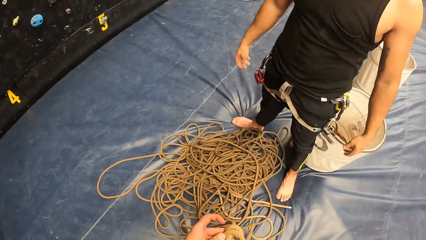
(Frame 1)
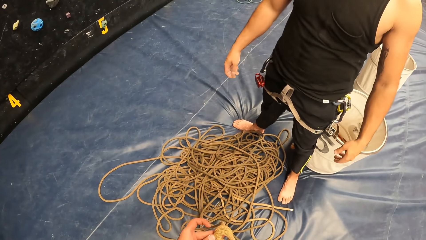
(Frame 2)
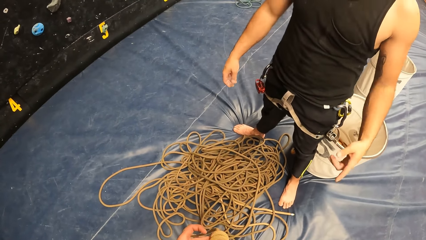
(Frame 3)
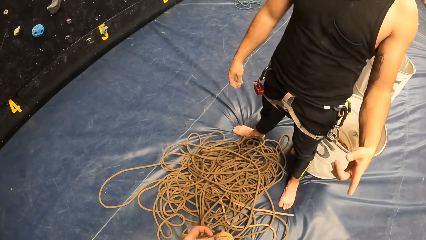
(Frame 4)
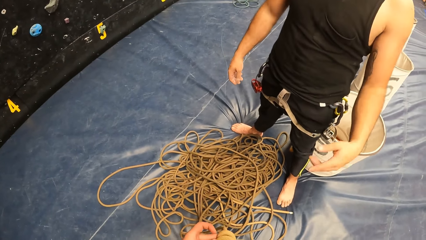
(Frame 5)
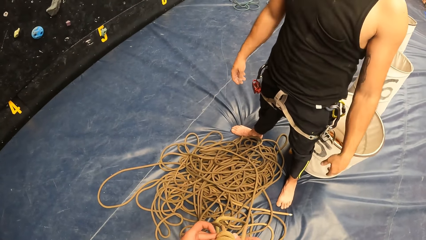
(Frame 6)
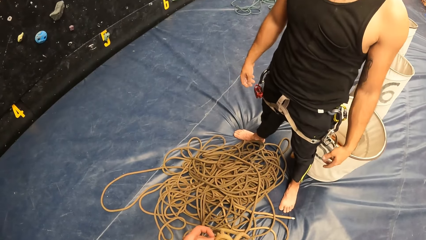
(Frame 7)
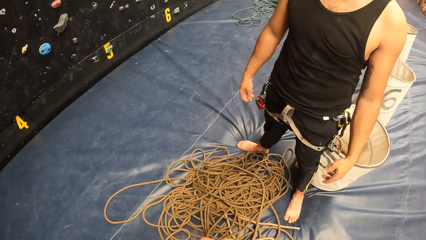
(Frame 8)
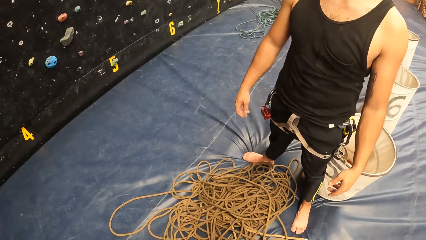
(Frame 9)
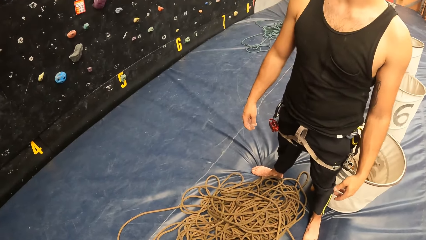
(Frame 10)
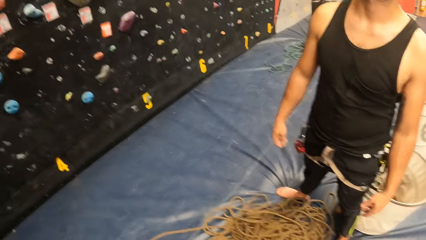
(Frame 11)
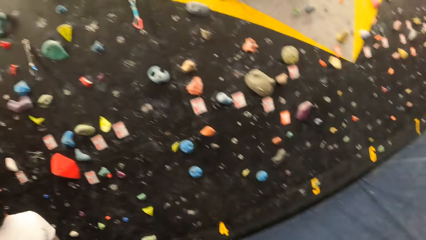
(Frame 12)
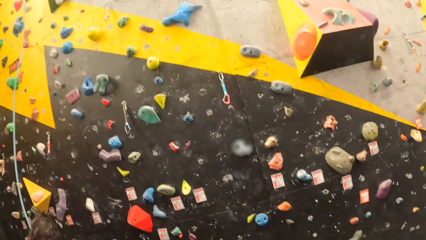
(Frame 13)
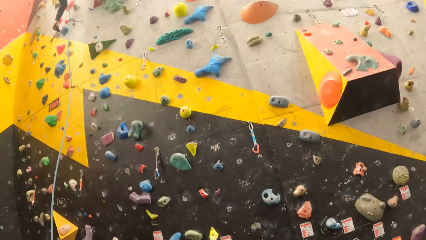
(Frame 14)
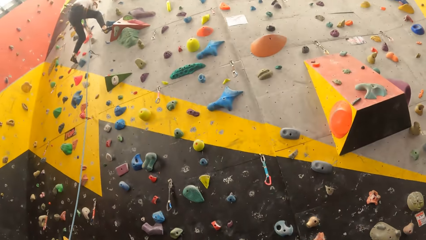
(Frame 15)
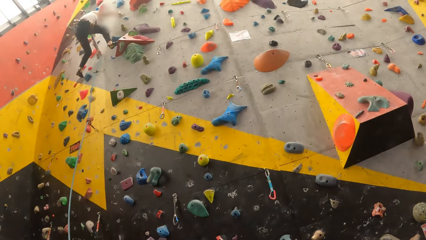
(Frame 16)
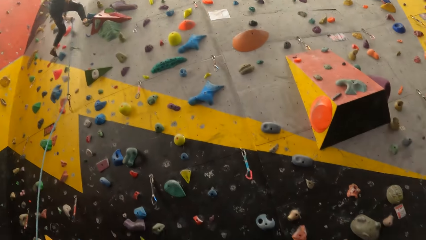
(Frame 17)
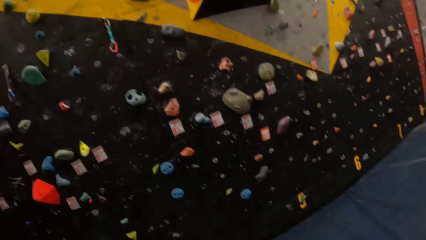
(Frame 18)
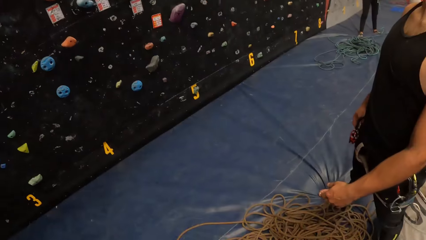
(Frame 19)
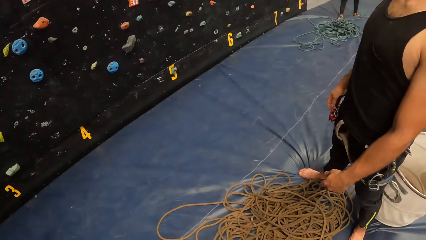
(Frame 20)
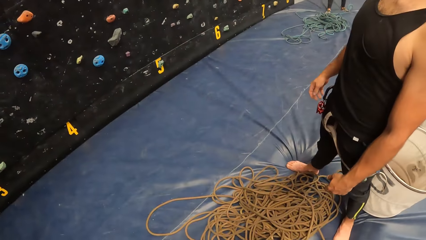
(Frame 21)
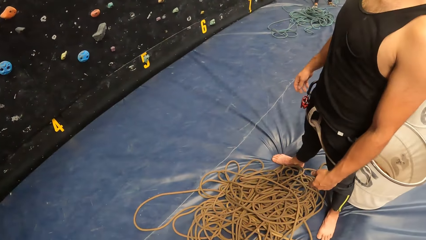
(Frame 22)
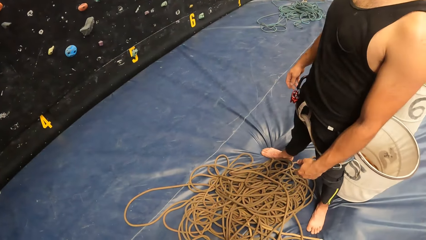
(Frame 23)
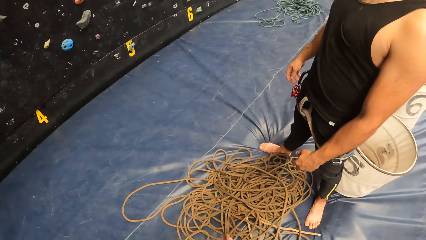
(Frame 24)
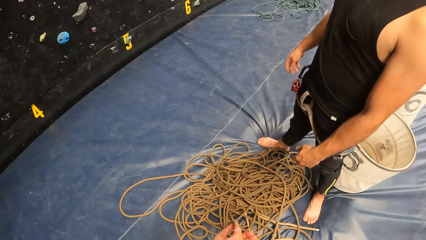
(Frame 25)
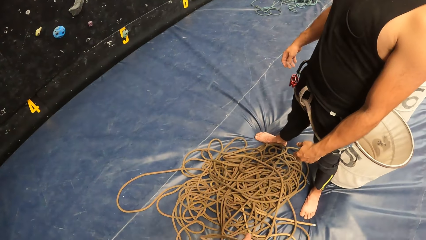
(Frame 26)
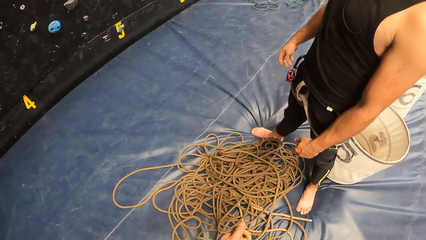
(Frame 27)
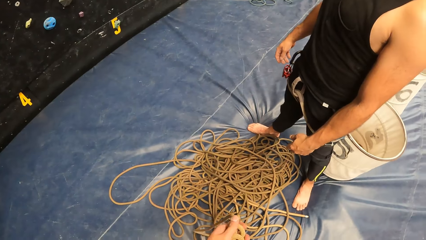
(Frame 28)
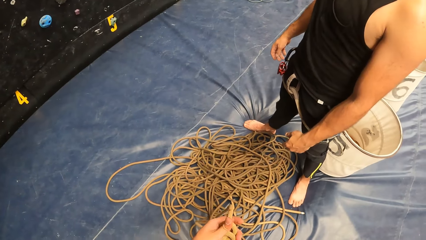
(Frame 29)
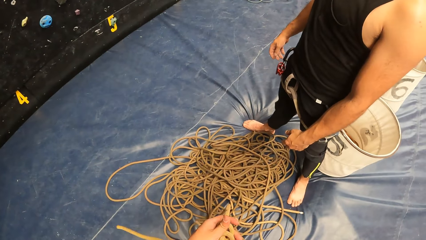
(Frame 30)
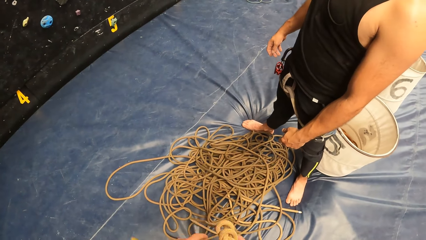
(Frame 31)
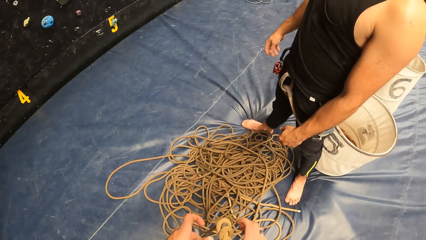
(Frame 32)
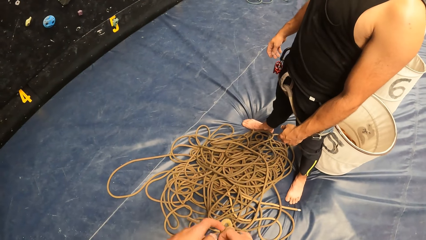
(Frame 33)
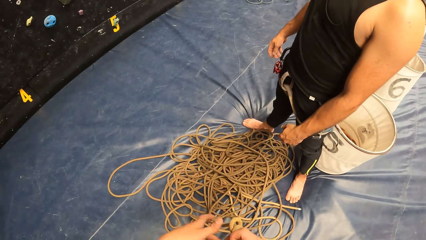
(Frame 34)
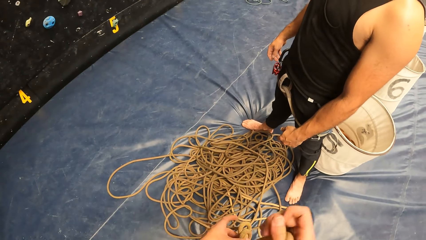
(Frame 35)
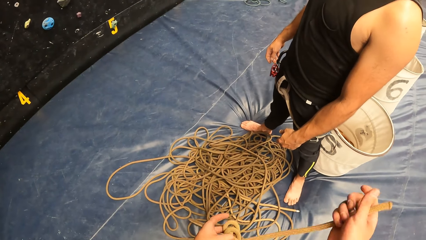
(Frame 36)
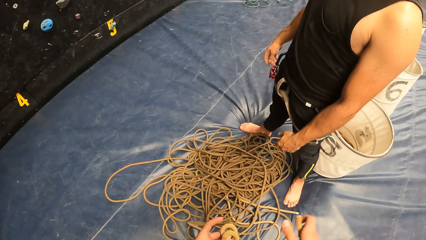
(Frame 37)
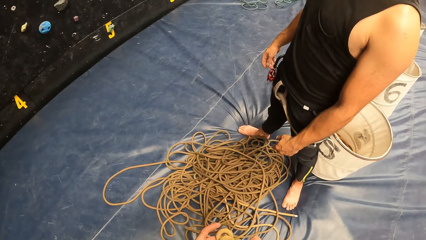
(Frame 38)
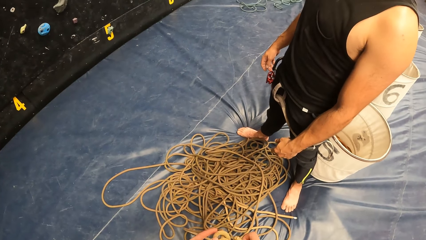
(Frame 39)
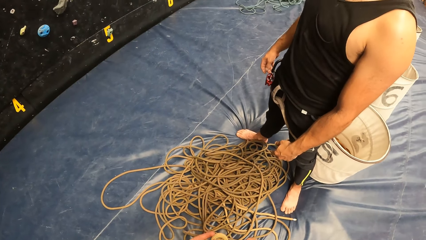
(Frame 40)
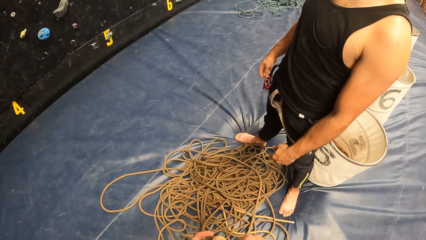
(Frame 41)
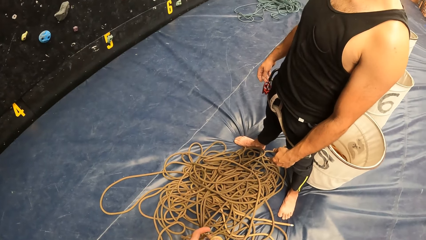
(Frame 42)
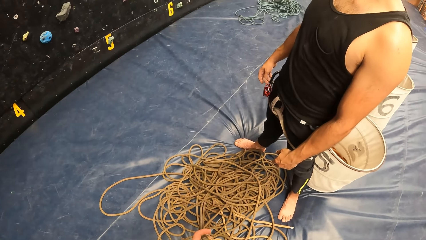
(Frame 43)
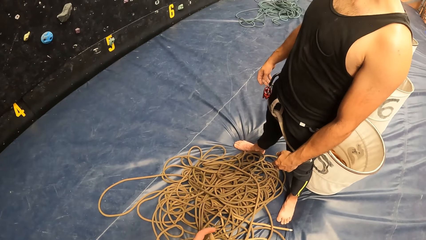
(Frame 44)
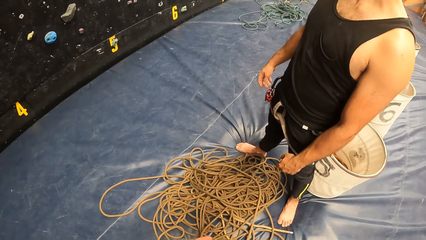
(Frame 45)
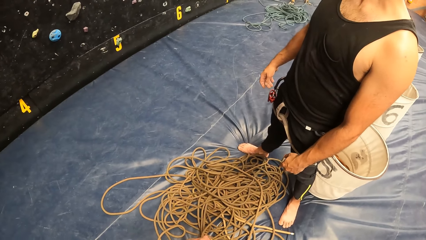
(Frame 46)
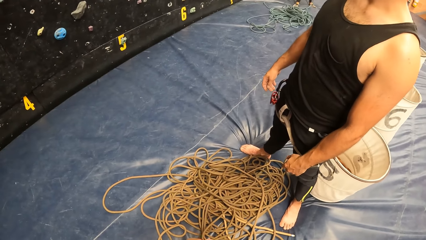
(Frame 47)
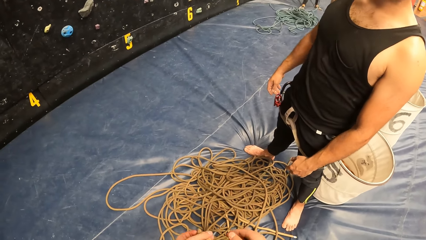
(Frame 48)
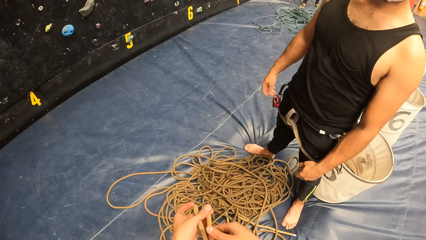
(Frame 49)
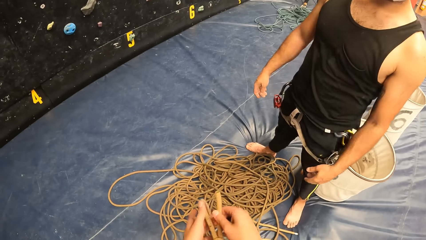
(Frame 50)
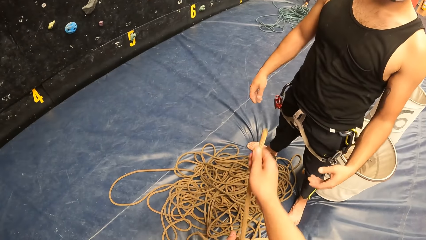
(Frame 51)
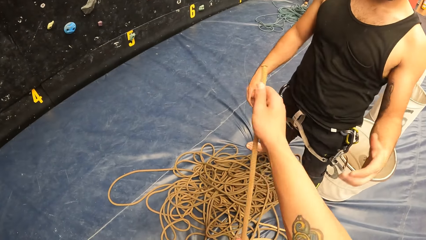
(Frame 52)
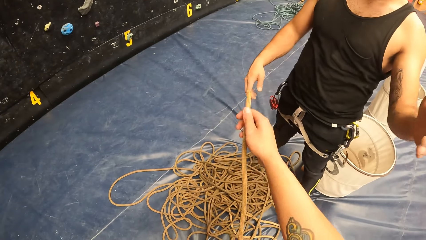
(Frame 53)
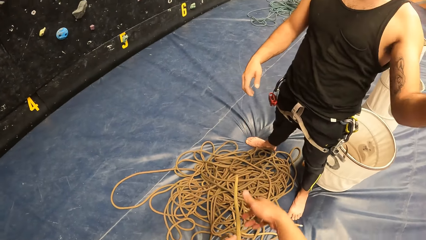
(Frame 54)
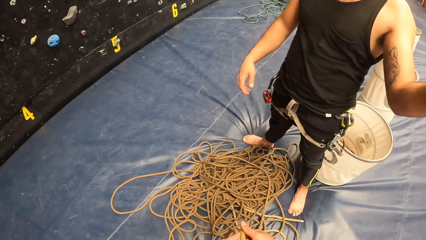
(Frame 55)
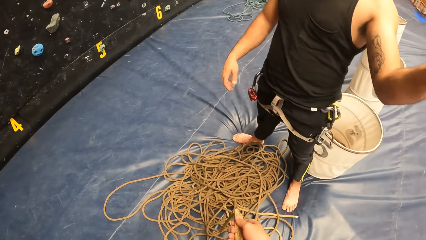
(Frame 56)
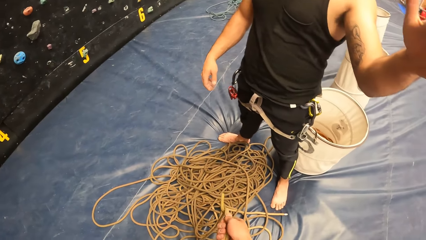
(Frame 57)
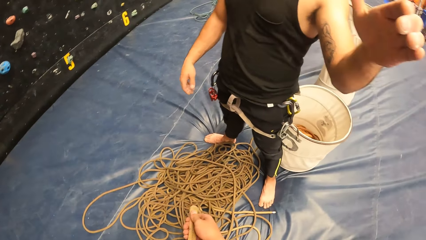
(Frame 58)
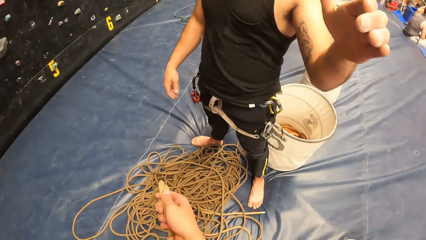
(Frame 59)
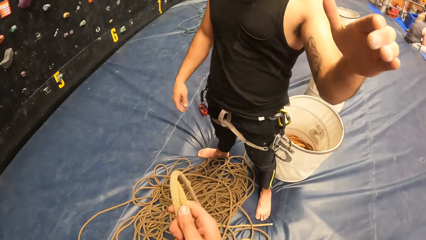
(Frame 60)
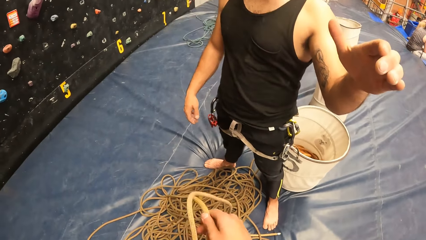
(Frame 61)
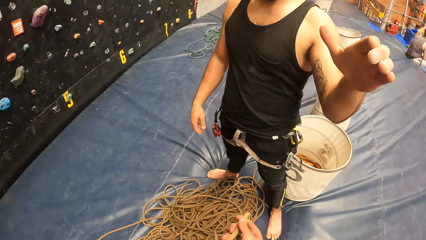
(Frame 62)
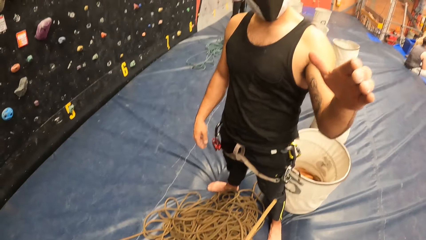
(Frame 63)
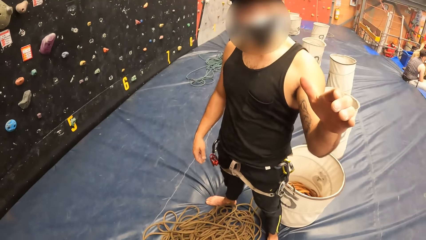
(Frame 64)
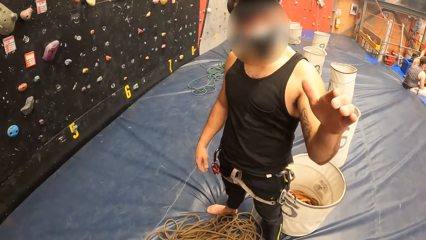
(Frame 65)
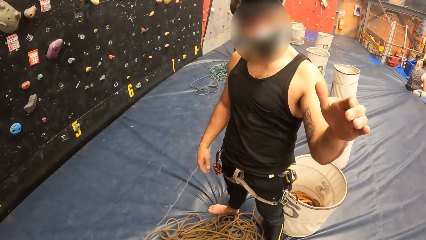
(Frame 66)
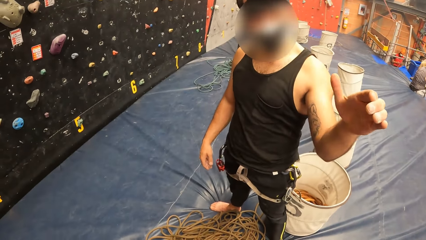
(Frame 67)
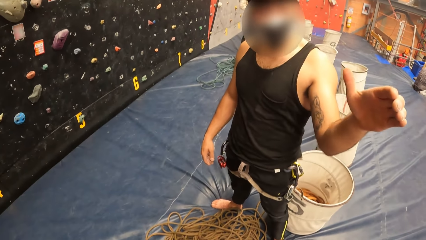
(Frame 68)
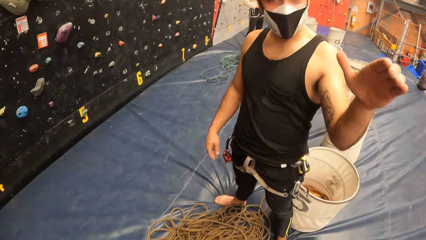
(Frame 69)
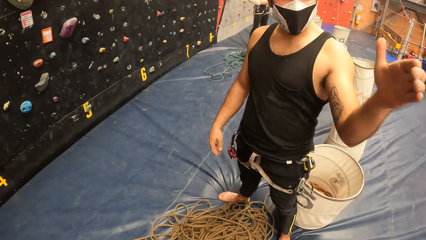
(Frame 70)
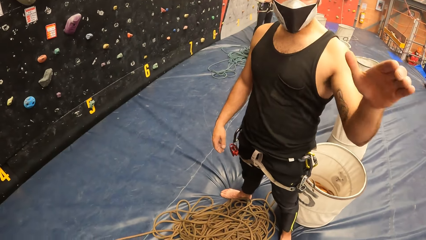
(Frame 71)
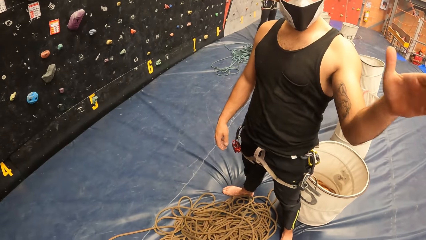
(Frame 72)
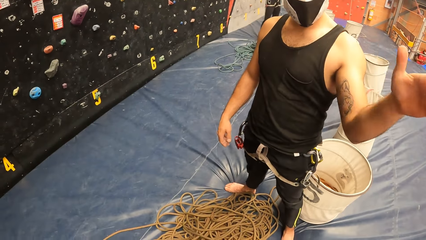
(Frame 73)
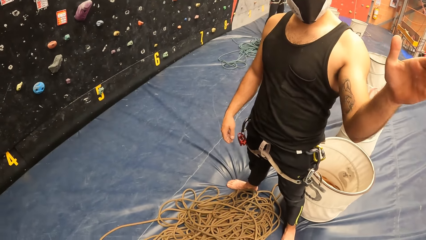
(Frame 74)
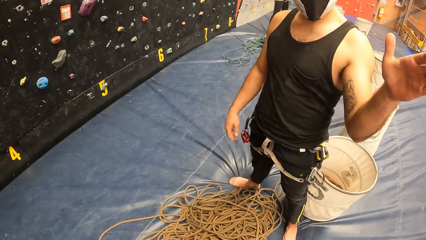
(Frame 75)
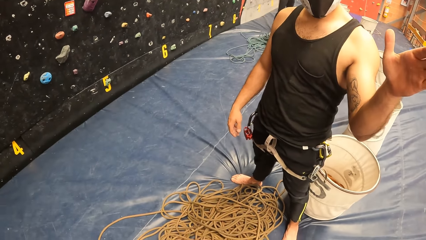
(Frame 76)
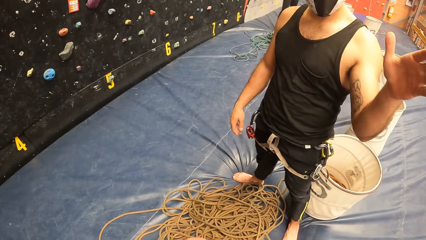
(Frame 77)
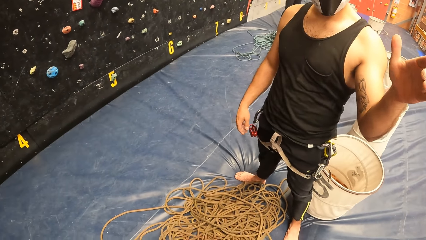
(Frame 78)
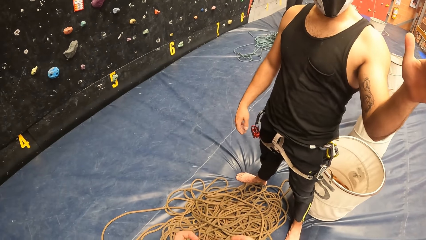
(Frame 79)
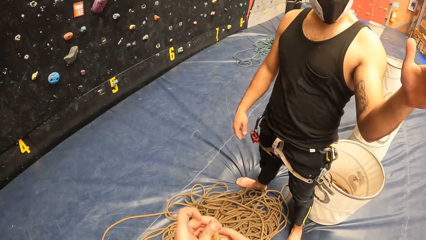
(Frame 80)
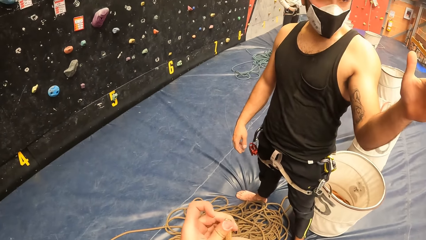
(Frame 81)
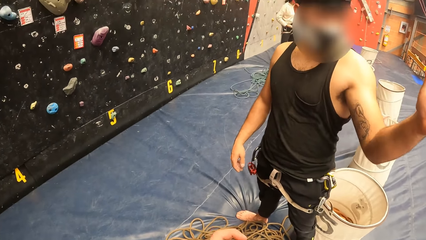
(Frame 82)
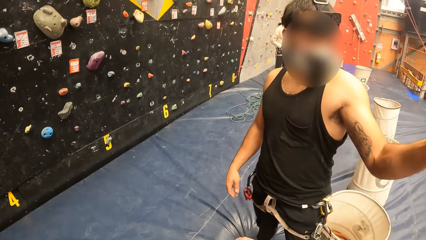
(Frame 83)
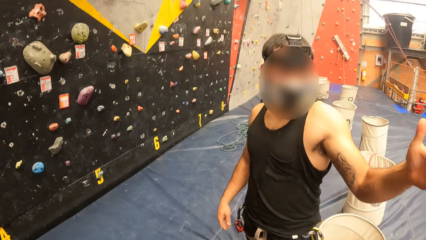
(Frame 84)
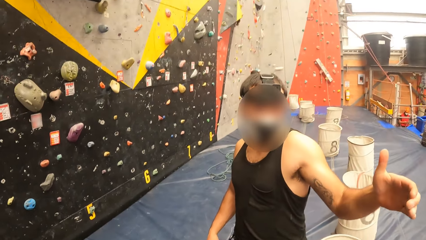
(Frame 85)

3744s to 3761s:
The camera wearer looks around in a bouldering room. They tie the rope. The man uses gestures. The man makes a gesture.
